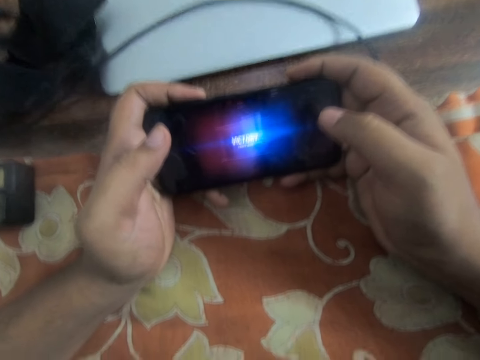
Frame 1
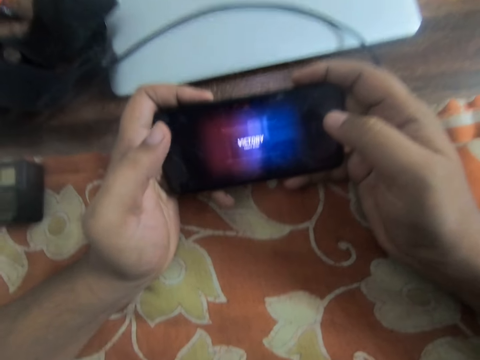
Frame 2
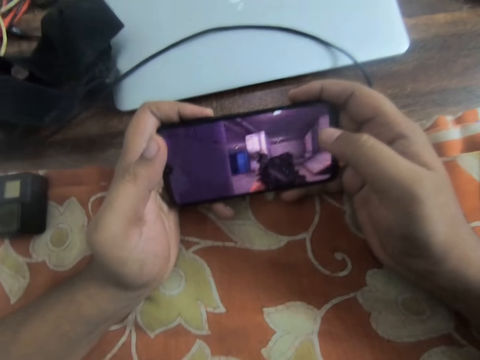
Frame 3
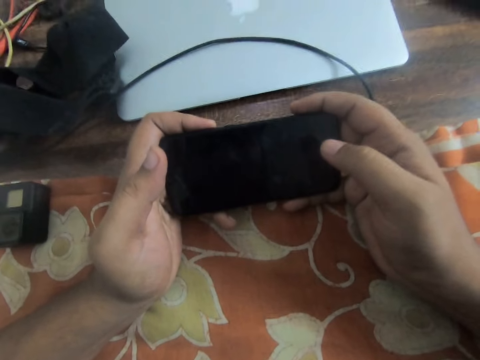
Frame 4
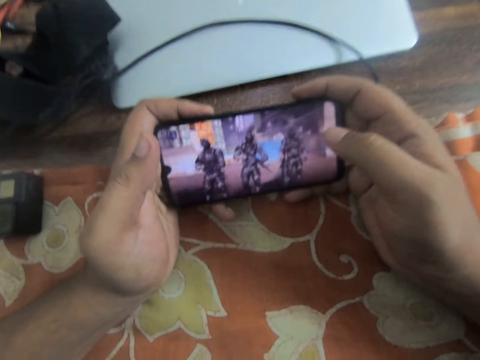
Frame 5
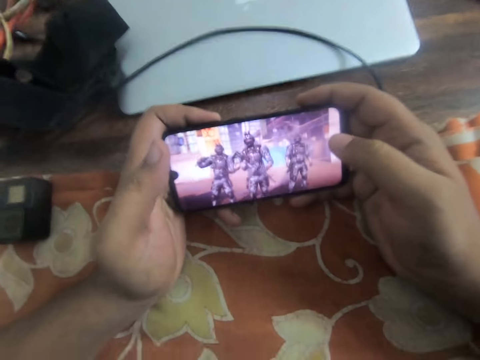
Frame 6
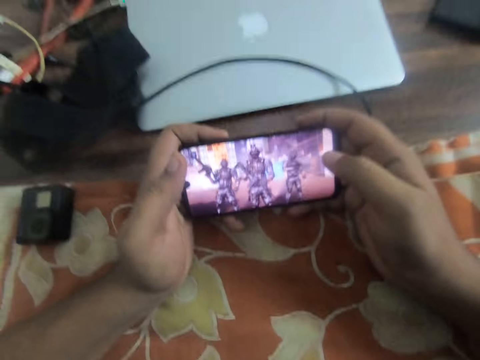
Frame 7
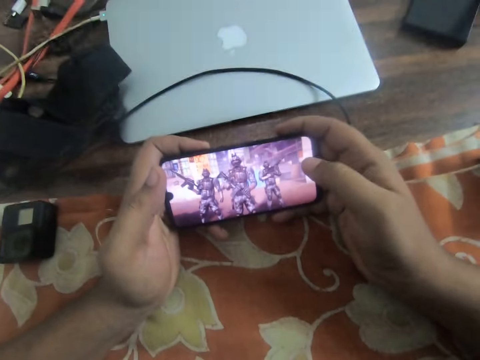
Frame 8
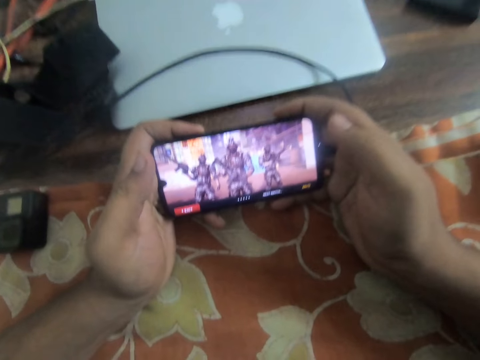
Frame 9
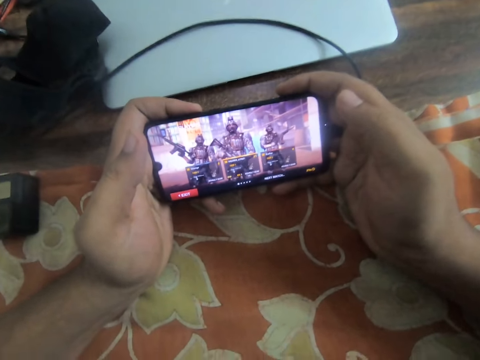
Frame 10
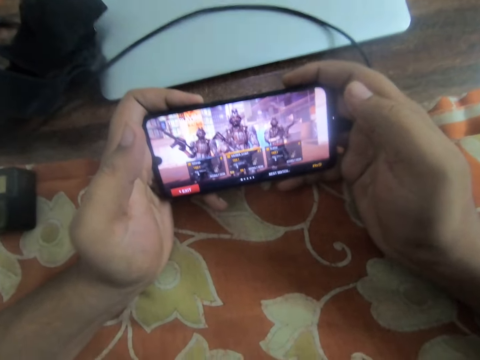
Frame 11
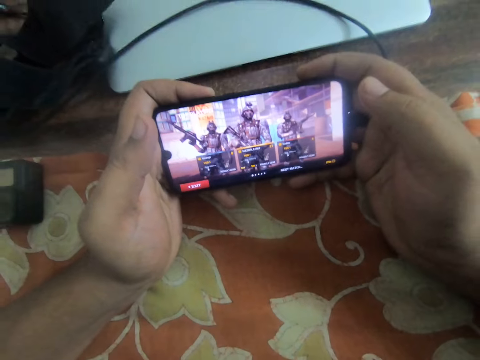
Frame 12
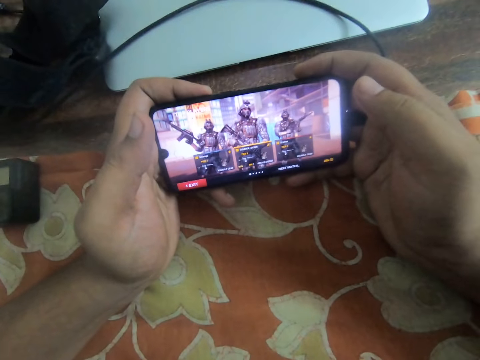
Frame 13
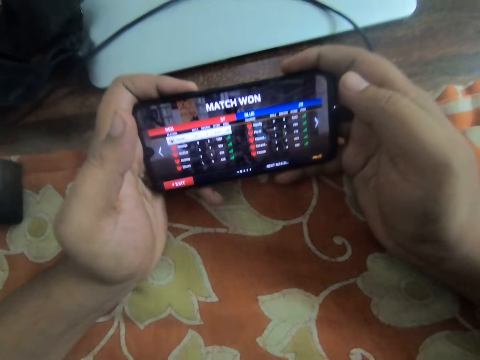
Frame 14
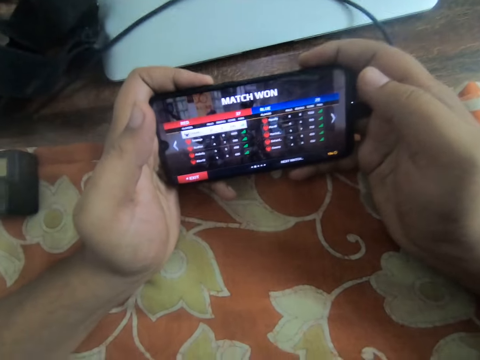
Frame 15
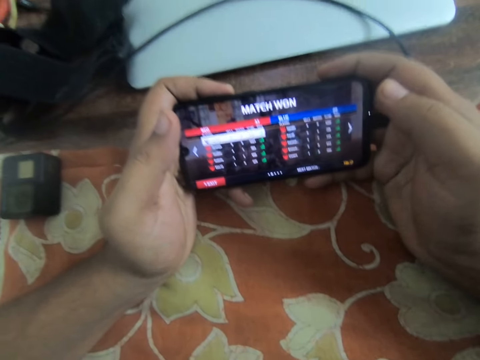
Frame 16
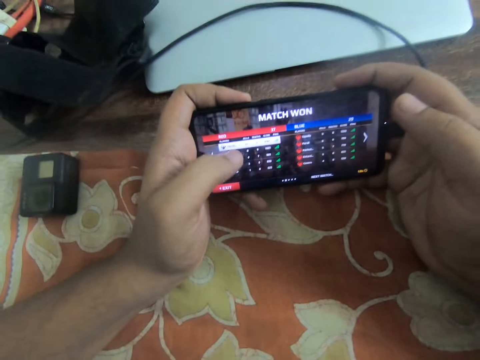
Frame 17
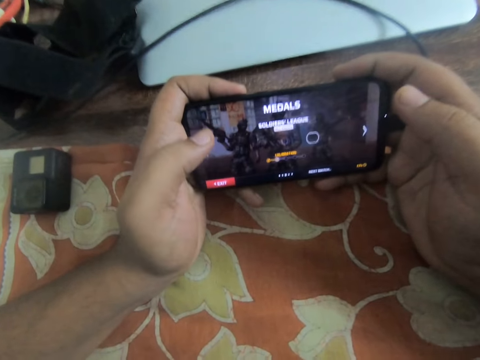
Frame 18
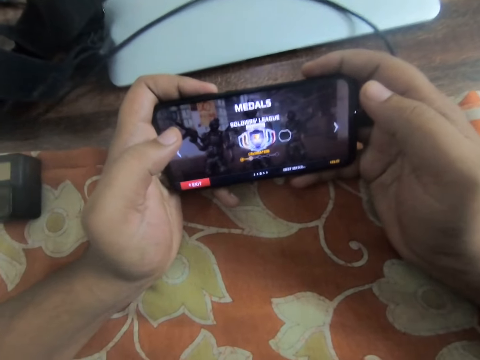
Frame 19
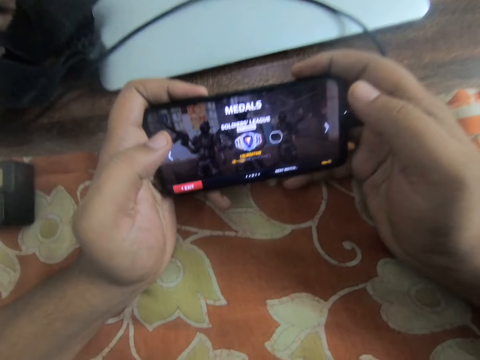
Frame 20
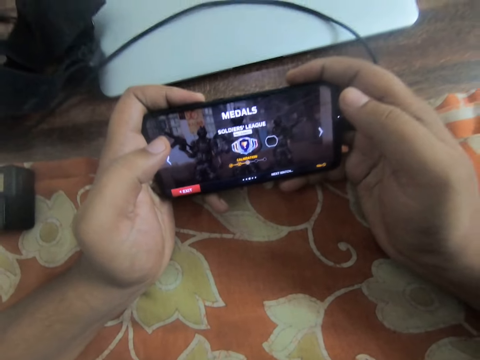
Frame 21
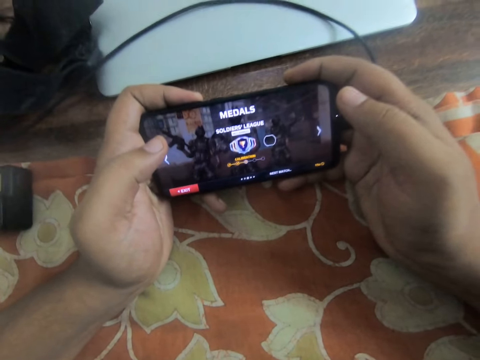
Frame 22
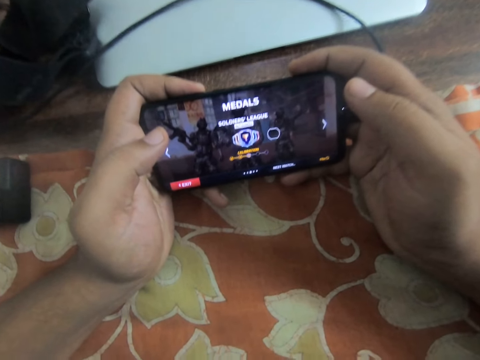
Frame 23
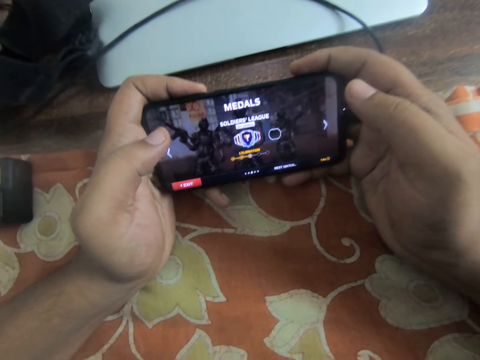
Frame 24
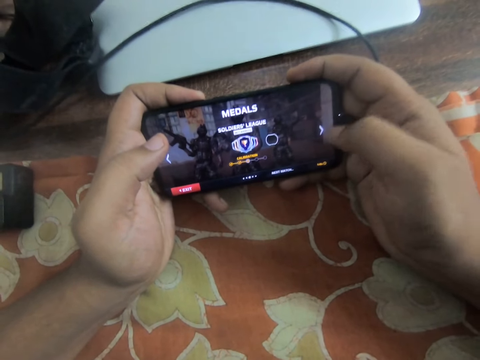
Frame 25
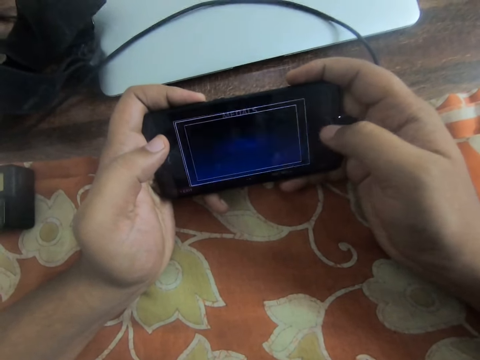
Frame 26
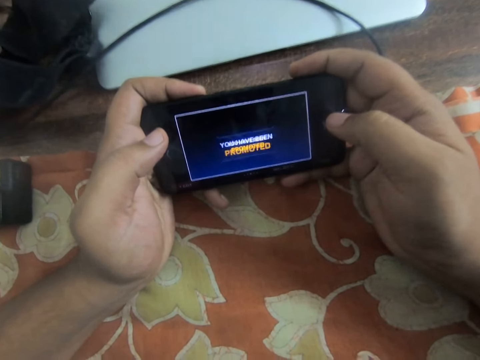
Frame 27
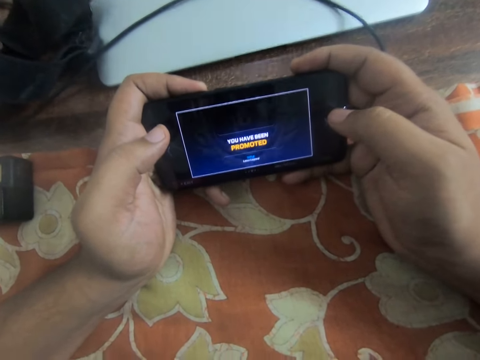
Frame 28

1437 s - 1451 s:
The camera wearer operates his phone. He continues operating the phone in his hands.

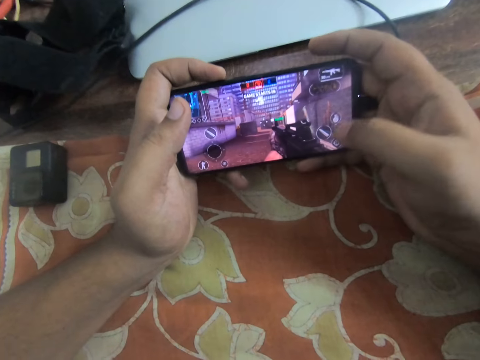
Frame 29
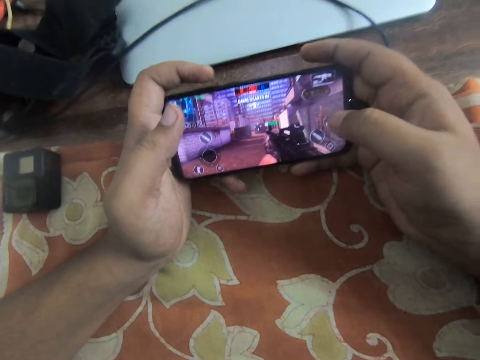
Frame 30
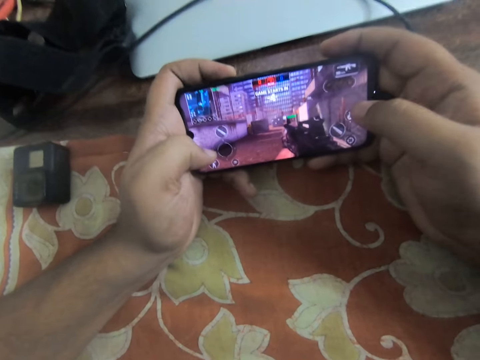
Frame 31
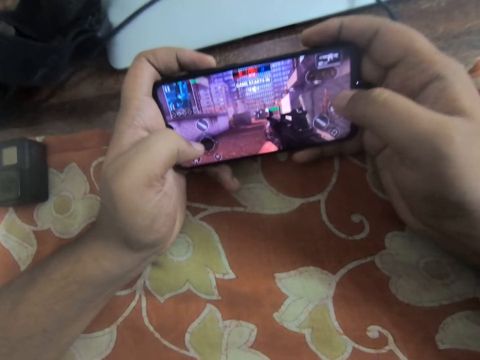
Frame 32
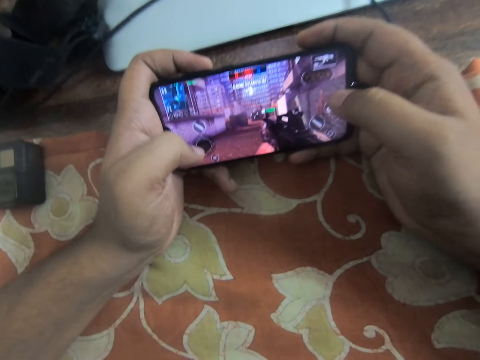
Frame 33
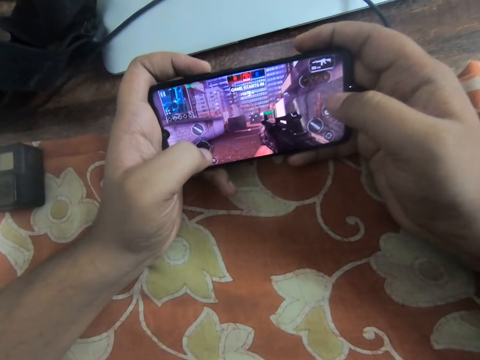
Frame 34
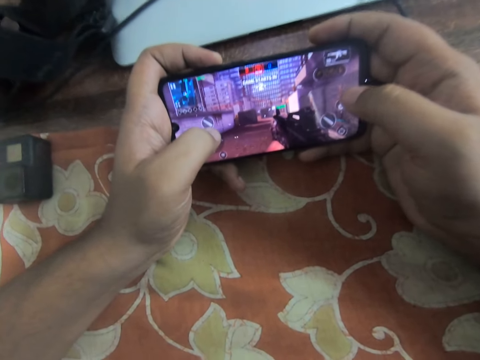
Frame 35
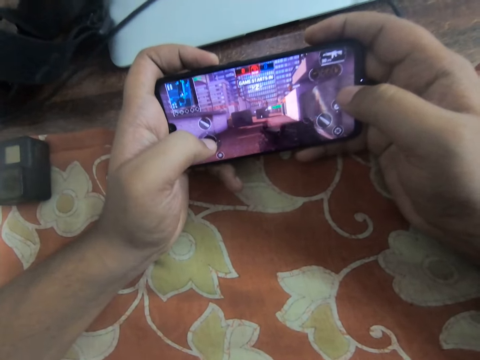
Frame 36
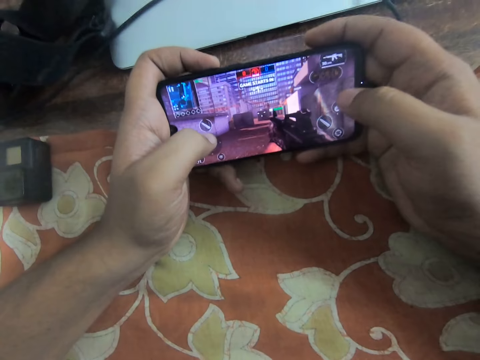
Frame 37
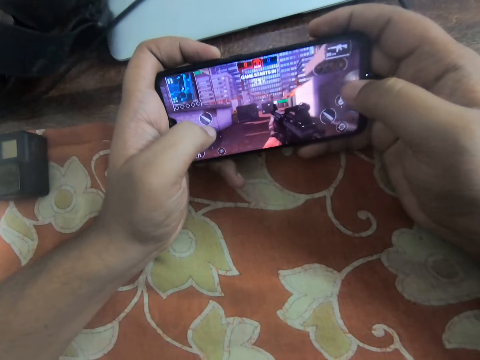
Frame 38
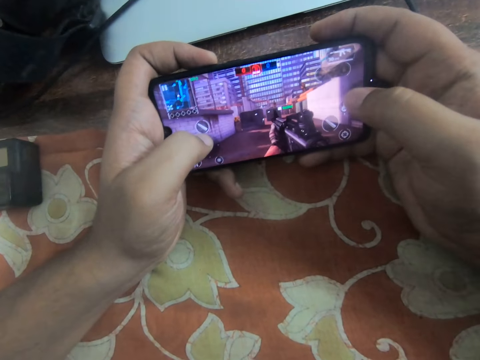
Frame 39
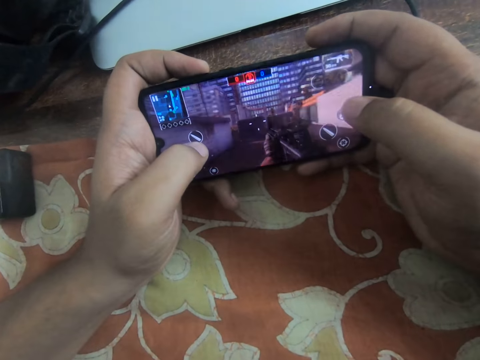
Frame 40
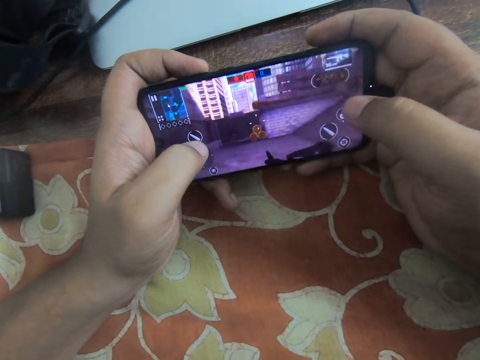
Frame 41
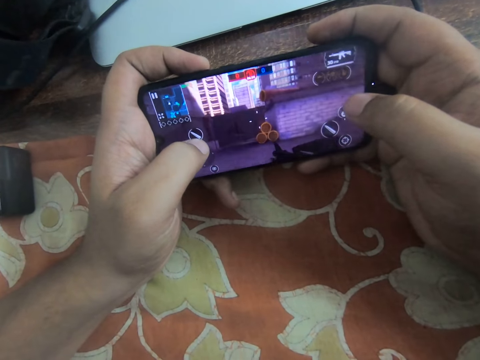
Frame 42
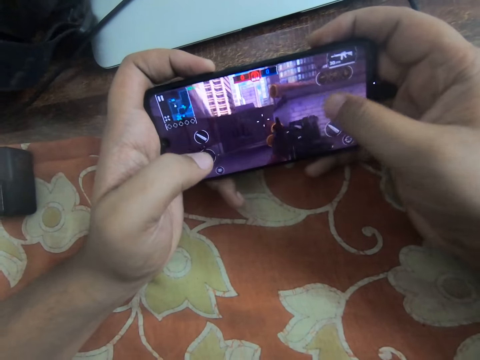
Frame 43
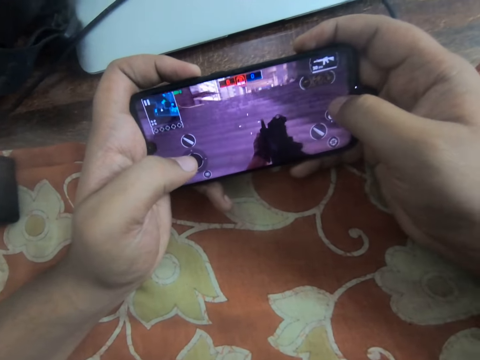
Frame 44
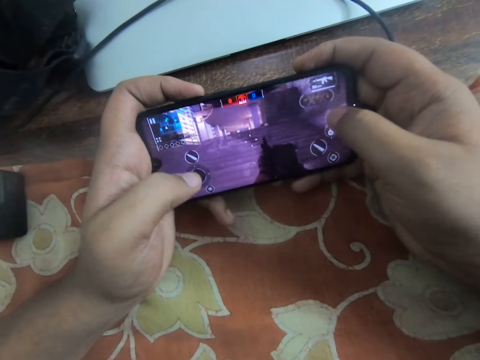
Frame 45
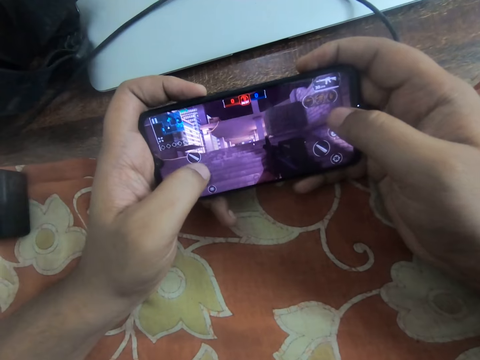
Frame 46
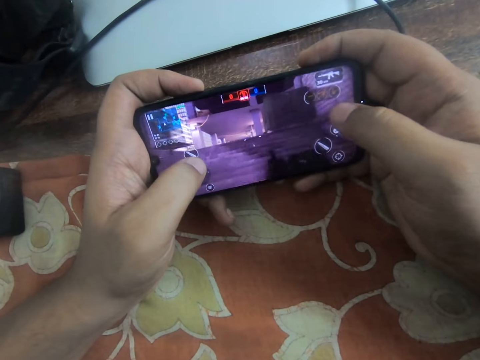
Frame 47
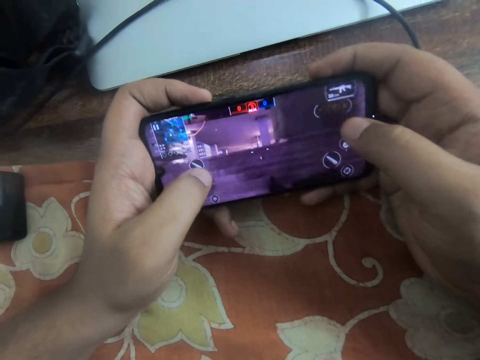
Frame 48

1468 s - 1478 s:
The camera wearer resumes playing a game on the mobile phone with his two hands.

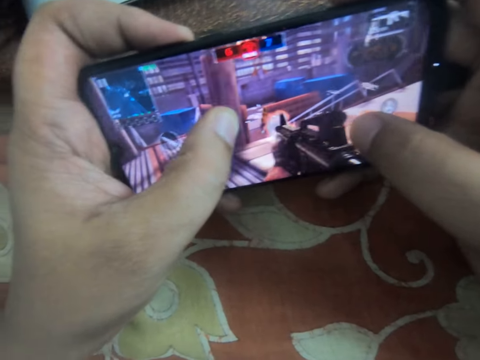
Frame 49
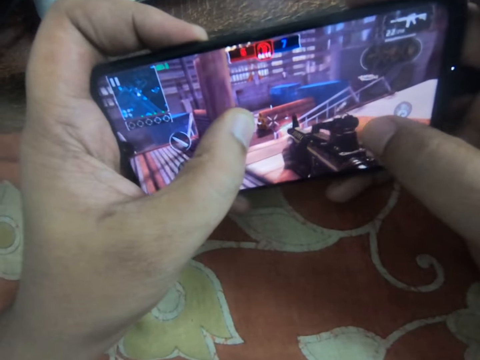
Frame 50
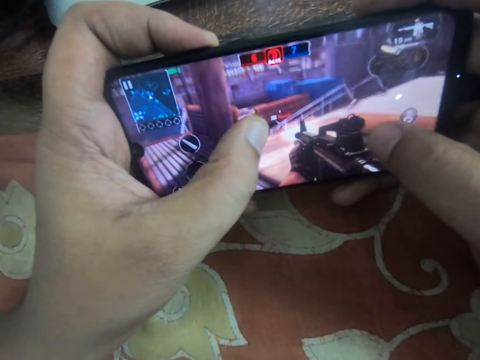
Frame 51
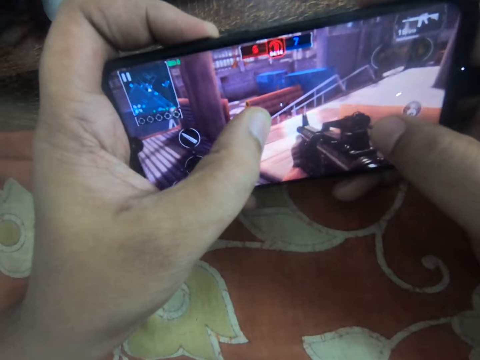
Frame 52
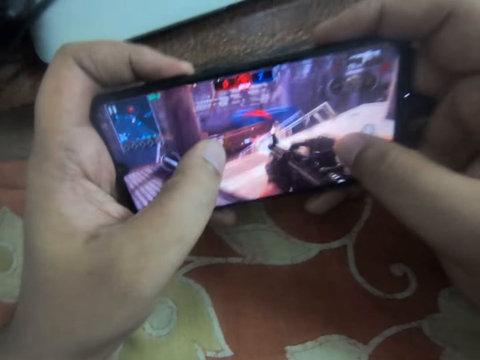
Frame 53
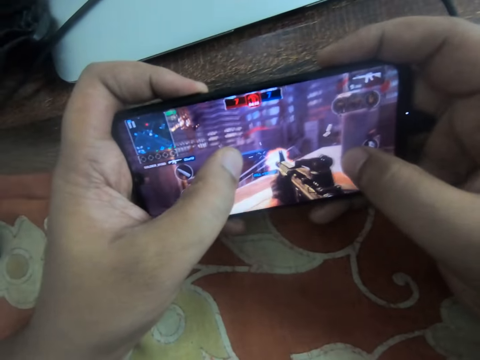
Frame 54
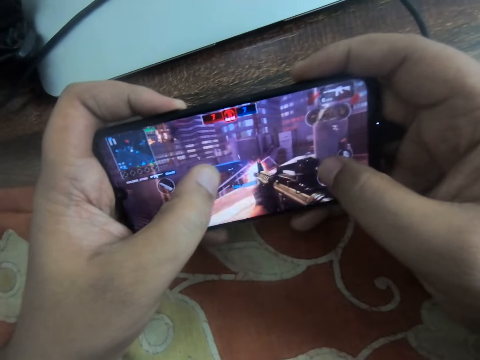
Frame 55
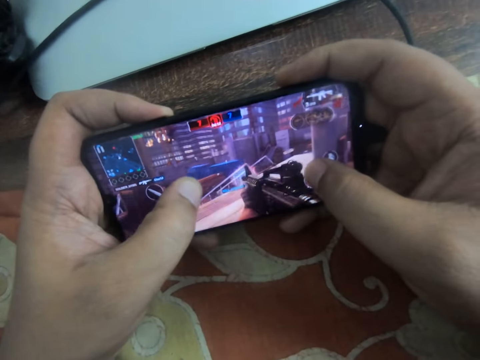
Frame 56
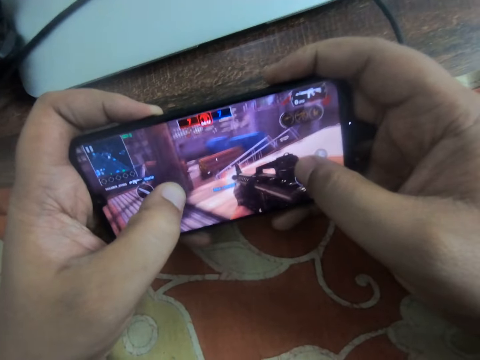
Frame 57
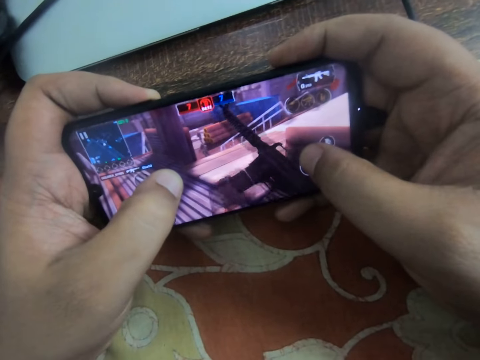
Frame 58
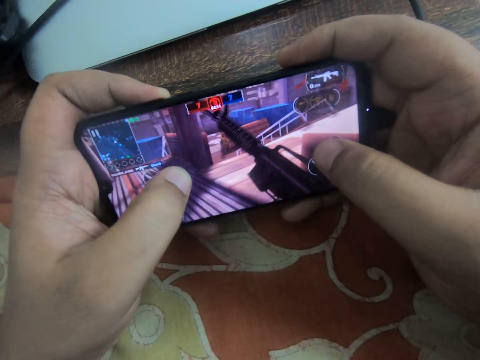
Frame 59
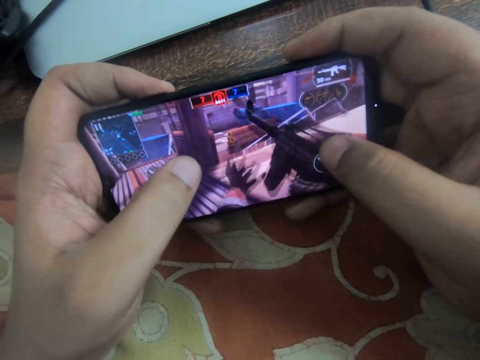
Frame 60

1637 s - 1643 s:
The camera wearer removes his left thumb on the screen. He places his left thumb on the screen. He slides his left thumb on the screen.
